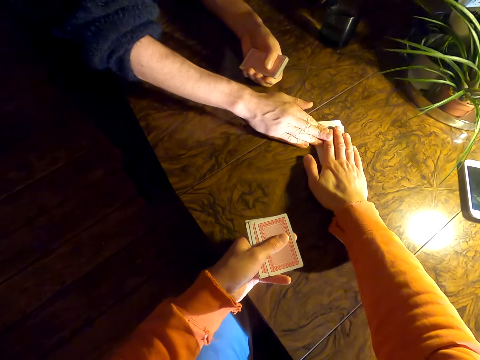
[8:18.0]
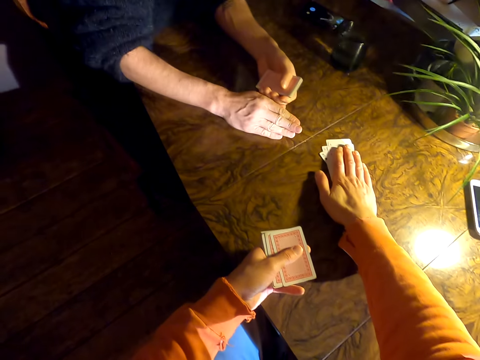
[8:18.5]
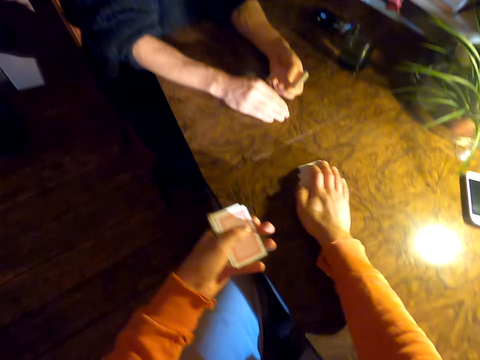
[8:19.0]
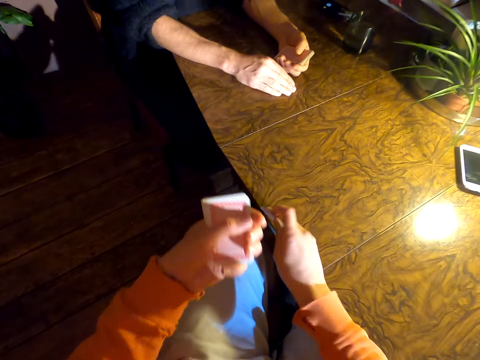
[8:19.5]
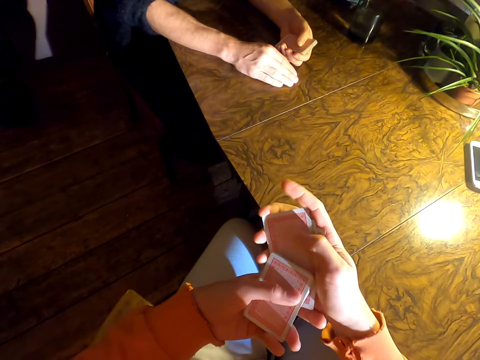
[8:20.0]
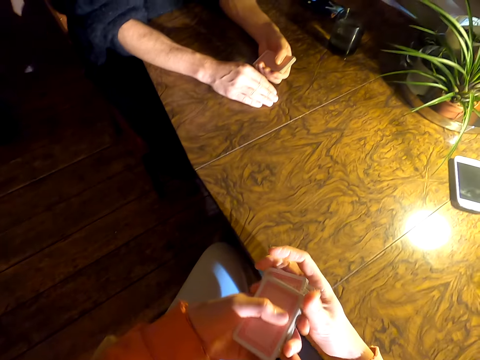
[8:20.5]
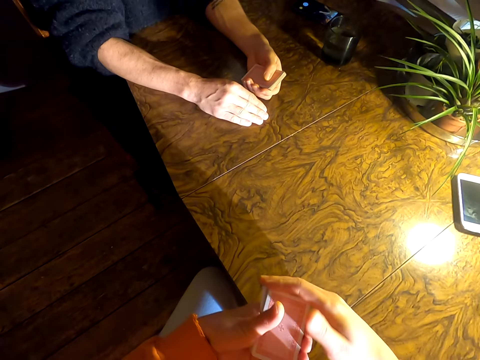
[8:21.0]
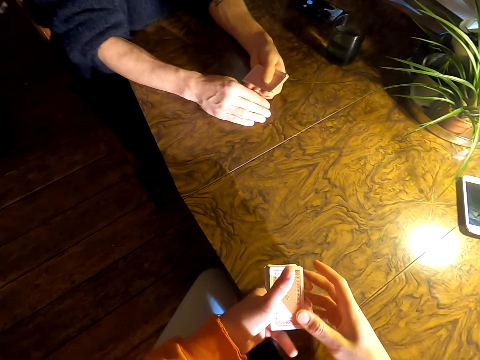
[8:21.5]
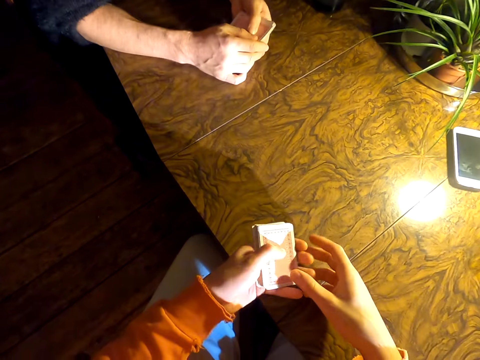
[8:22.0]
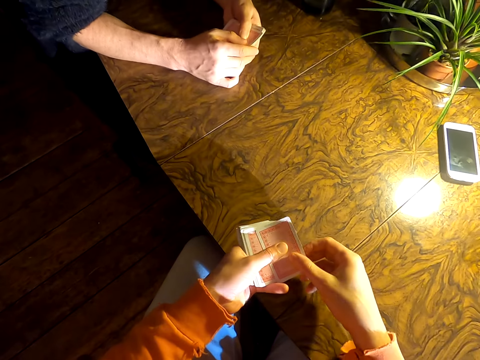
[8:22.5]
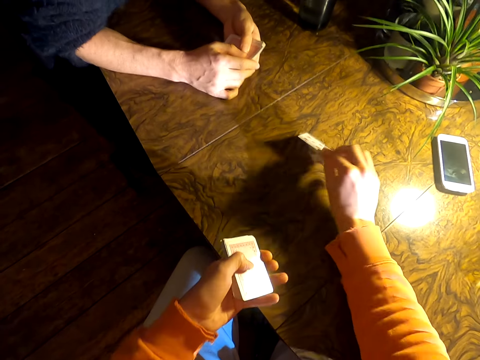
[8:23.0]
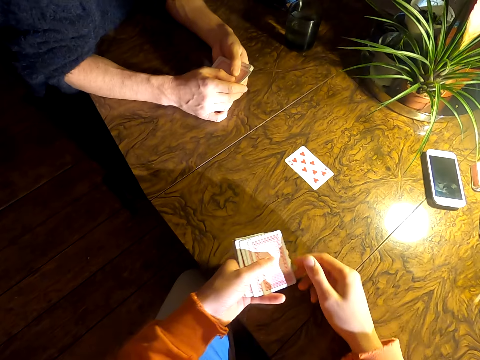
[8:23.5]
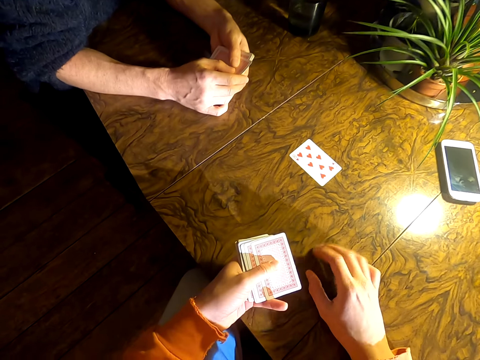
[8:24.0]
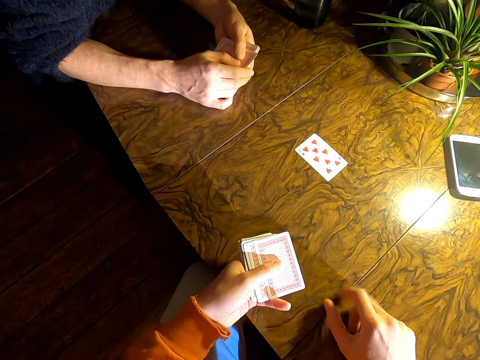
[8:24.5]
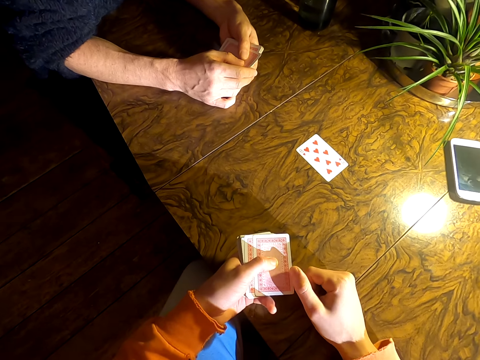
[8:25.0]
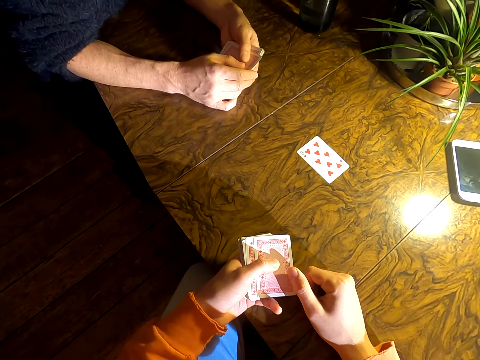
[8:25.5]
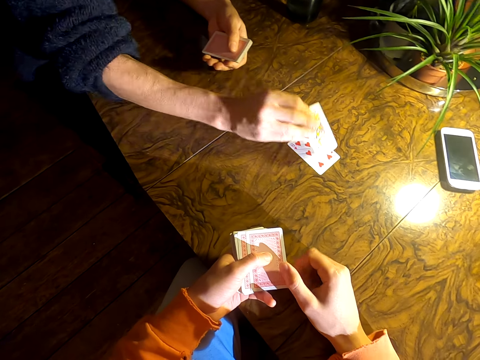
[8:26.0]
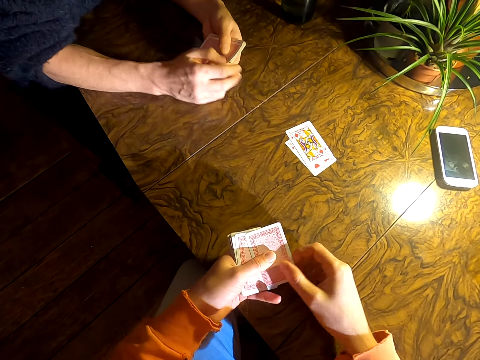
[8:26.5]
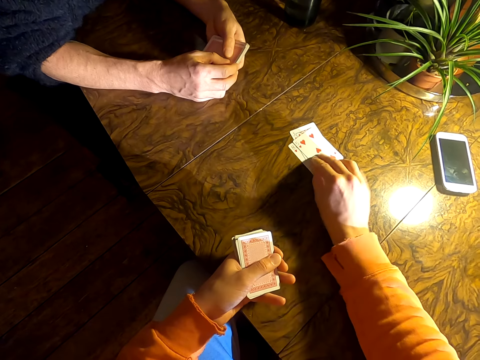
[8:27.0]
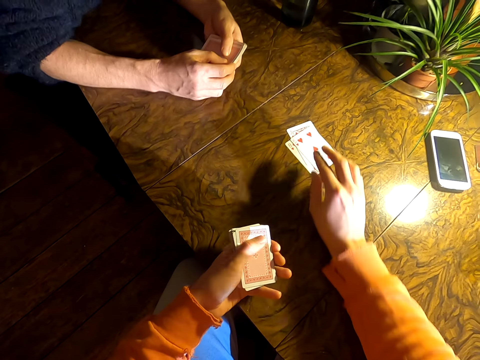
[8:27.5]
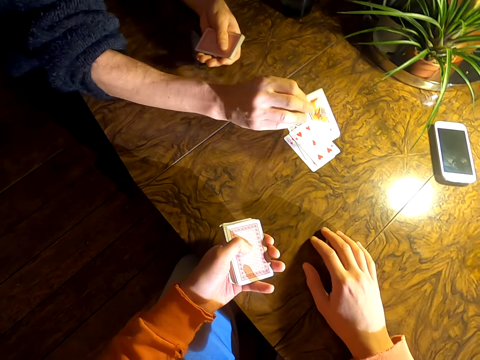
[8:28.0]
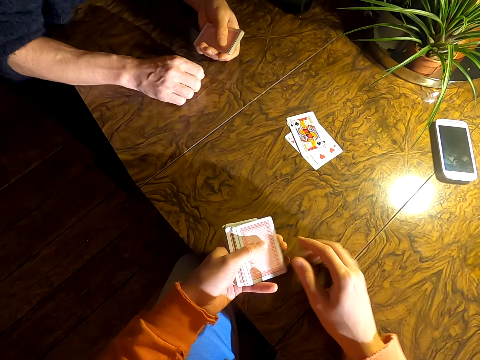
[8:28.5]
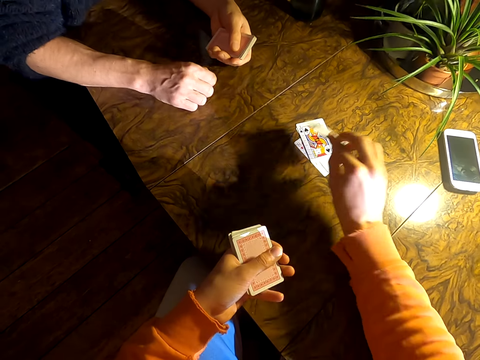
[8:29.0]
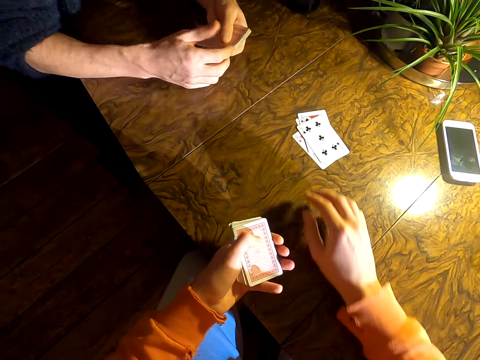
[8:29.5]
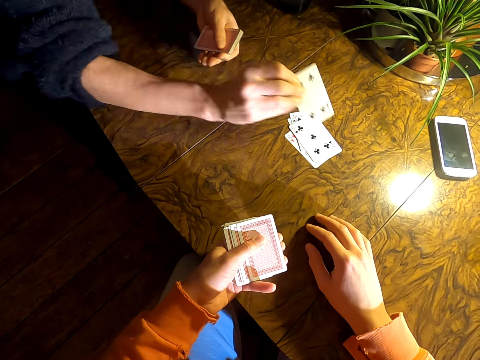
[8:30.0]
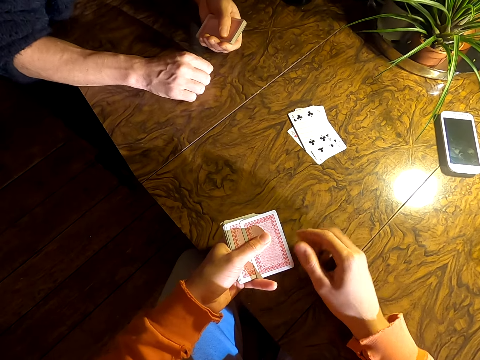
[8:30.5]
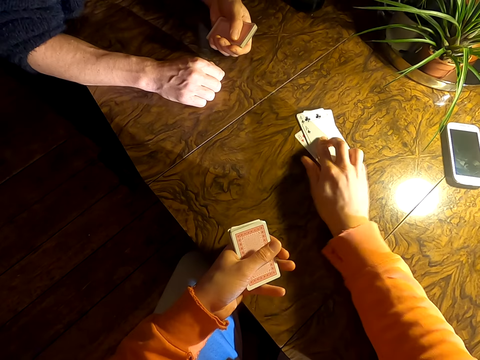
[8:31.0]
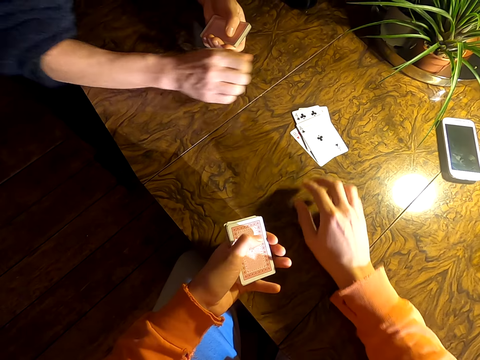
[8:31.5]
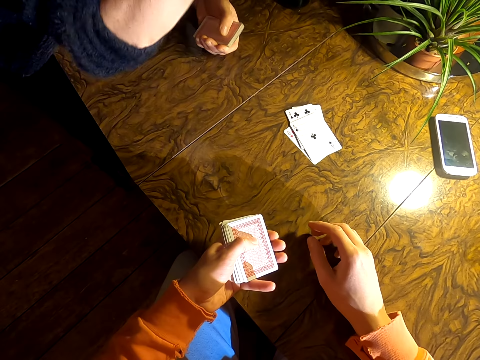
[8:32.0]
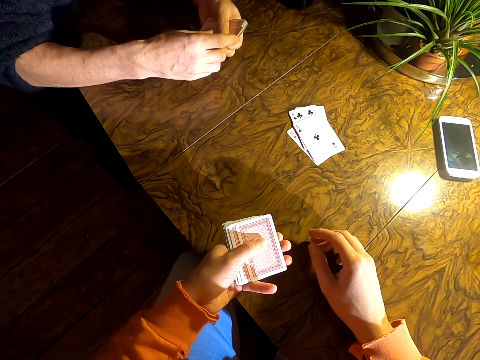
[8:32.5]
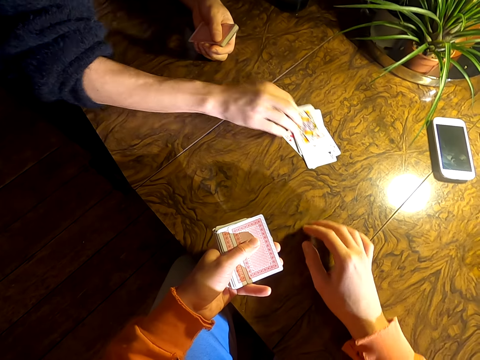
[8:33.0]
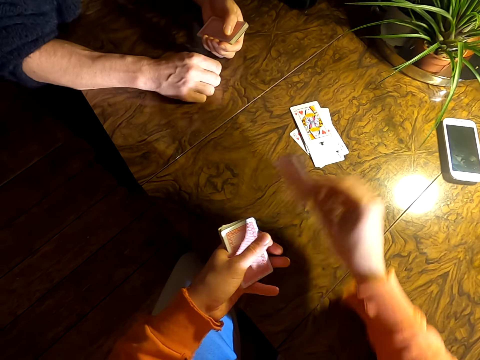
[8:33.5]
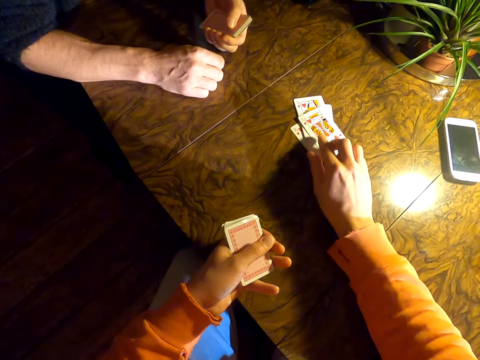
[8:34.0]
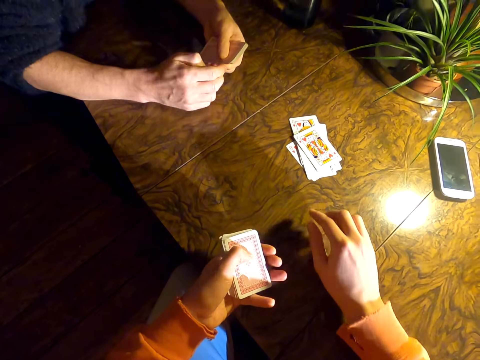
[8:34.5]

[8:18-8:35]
A person puts a card on a table. The camera wearer puts a hand on cards. The person touches the cards. The camera wearer picks up the cards on the table. He holds the cards with his left hand, puts a card on the table, and plays cards with the person. The person puts a card on the table. The camera wearer puts a card on the table. The person puts a hand on the cards. The camera wearer puts a card on the table. The person puts a card on the table. The camera wearer puts a card on the table. The person lifts a hand and puts a card on the table. The camera wearer puts a card on the table.

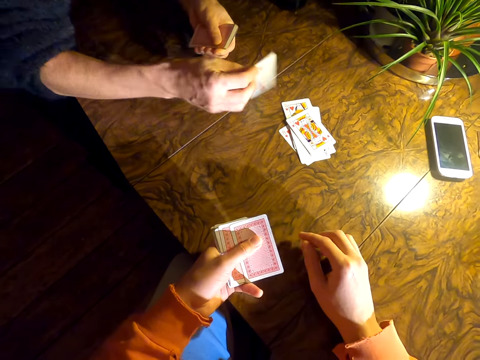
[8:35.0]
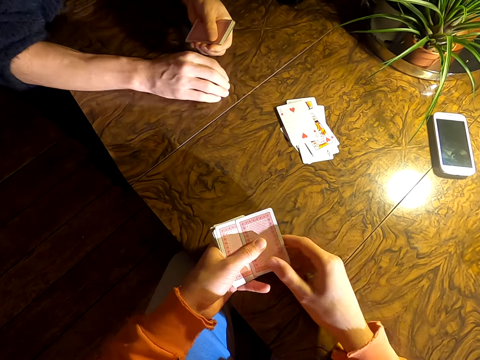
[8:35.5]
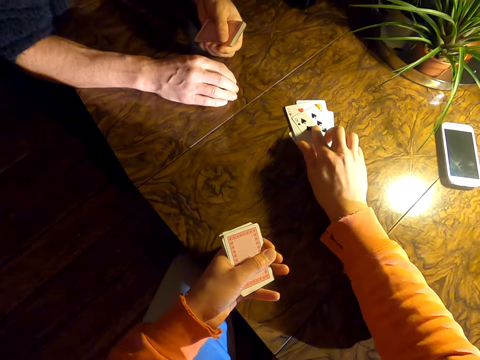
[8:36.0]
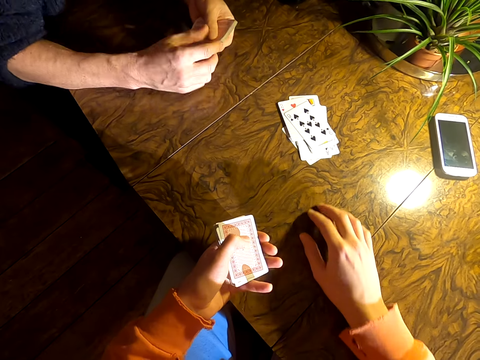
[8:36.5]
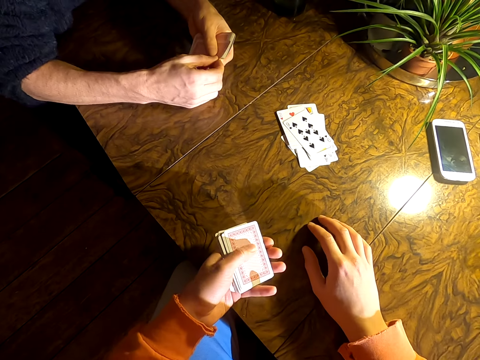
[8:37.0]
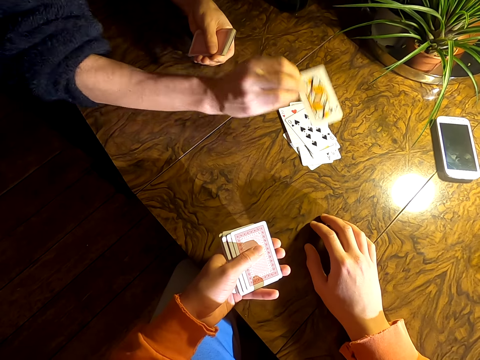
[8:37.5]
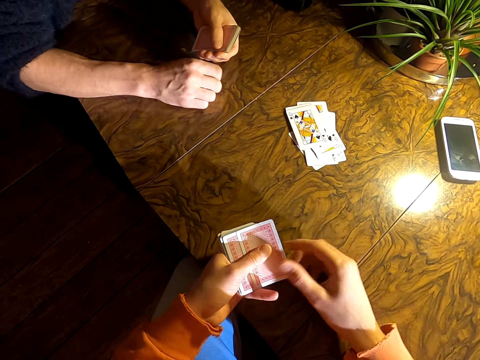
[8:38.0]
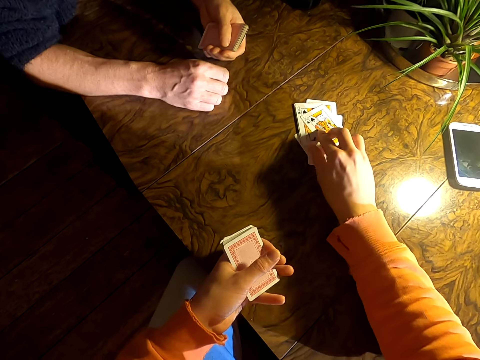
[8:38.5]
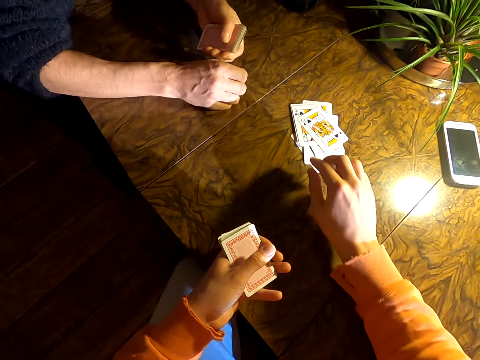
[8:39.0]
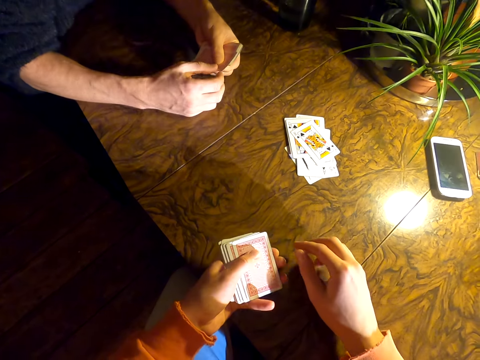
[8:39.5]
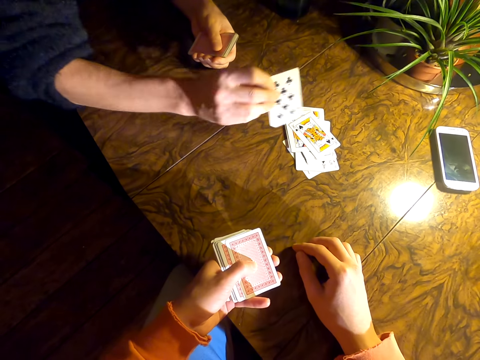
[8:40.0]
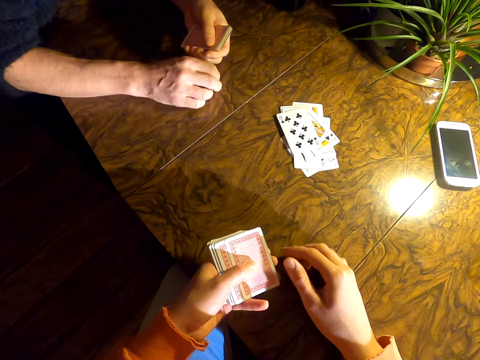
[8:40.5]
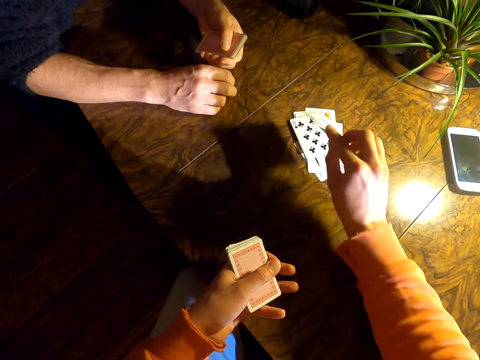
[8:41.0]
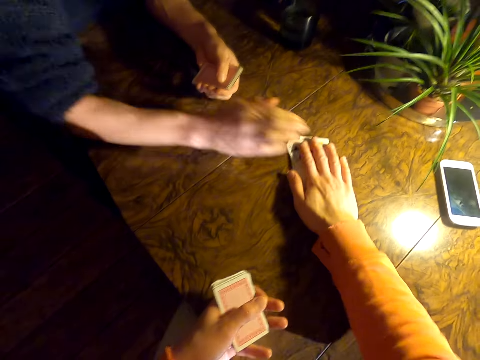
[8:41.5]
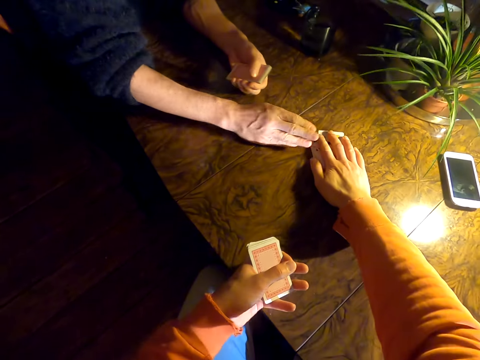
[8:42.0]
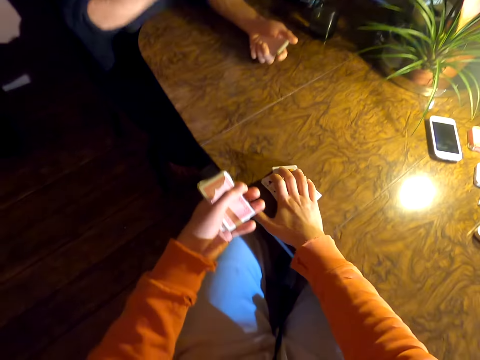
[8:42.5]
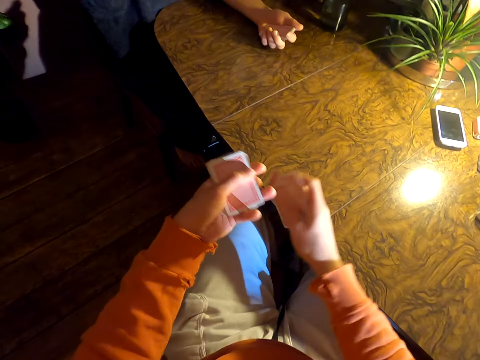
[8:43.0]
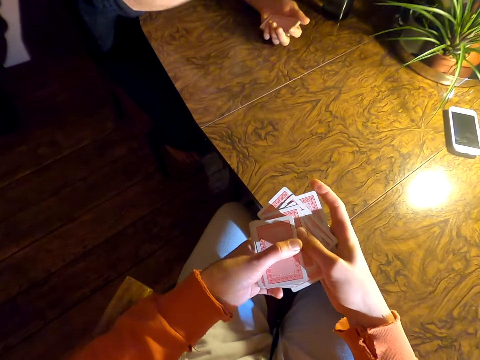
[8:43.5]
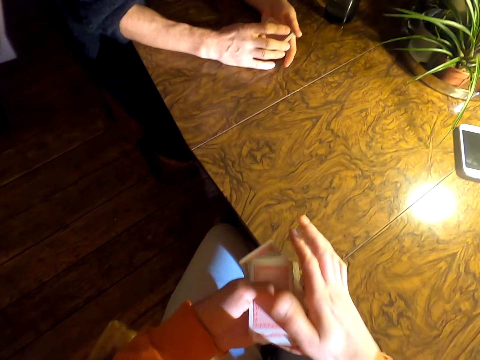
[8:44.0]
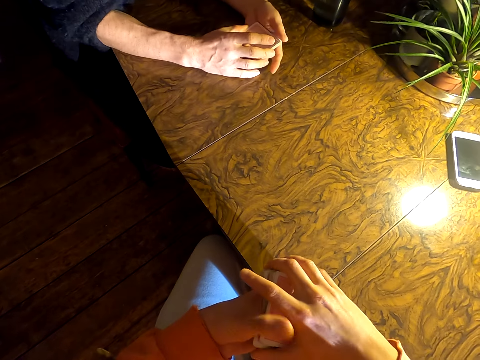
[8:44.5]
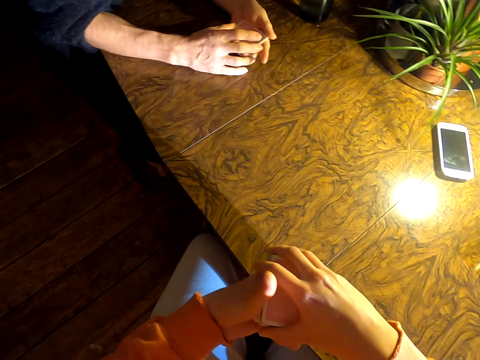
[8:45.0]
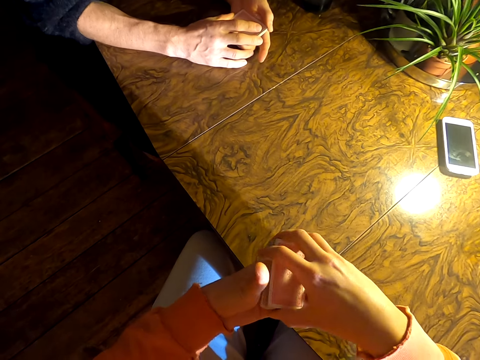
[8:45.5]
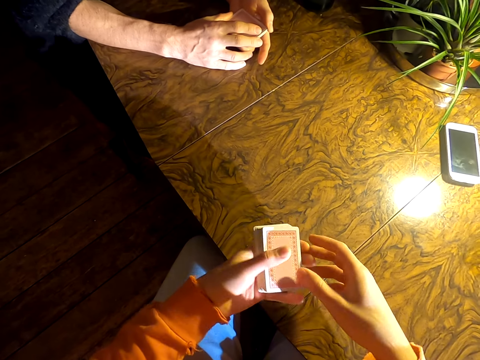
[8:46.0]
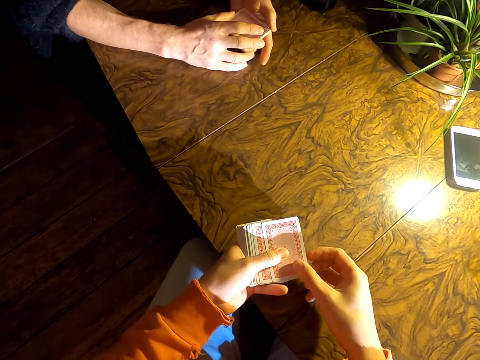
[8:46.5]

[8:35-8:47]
A person puts a card on a table. The camera wearer puts a card on the table. The person puts a card on the table. The camera wearer puts a card on the table. The person puts a card on the table. The camera wearer puts a card on the table. The person touches the hand of the camera wearer. The camera wearer puts a hand on the cards. The person puts a hand on the cards. The camera wearer picks up the cards on the table. He arranges the cards in his left hand.
